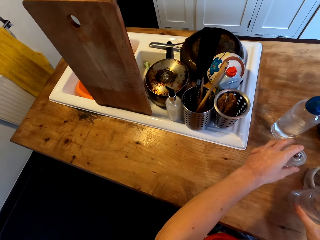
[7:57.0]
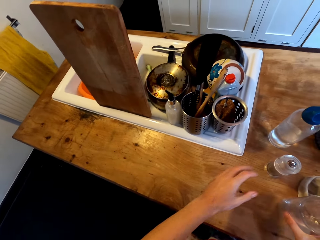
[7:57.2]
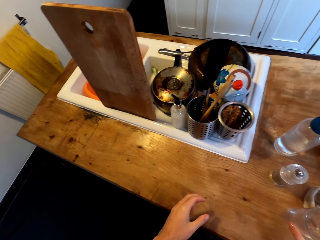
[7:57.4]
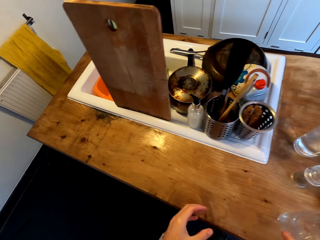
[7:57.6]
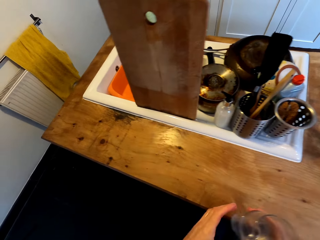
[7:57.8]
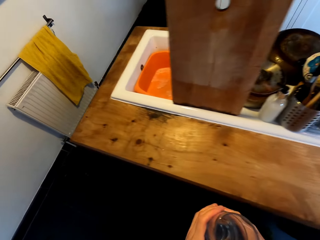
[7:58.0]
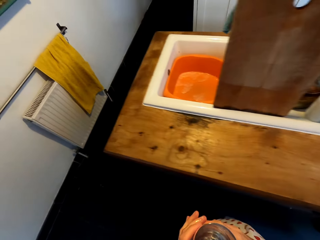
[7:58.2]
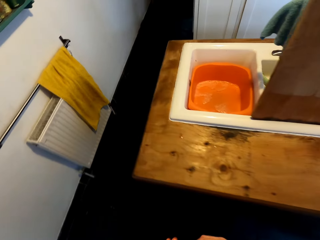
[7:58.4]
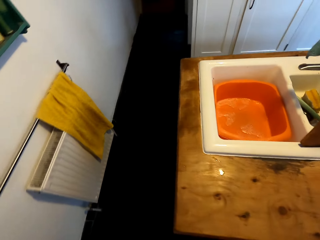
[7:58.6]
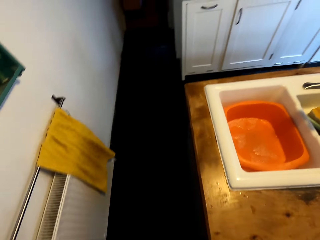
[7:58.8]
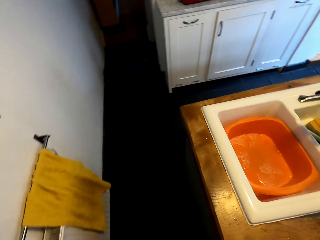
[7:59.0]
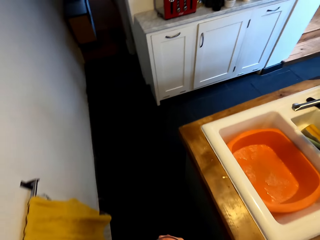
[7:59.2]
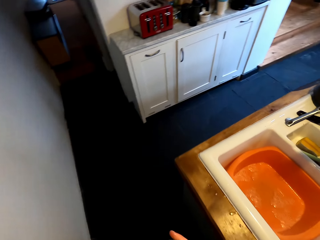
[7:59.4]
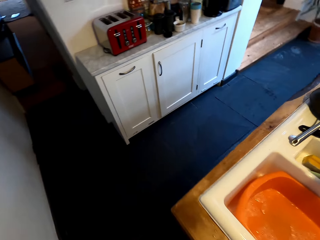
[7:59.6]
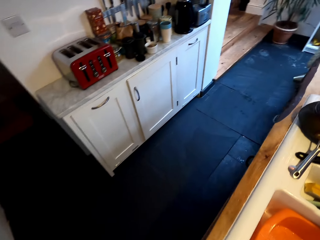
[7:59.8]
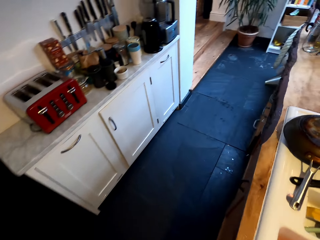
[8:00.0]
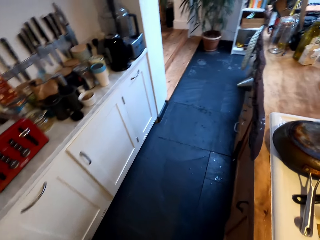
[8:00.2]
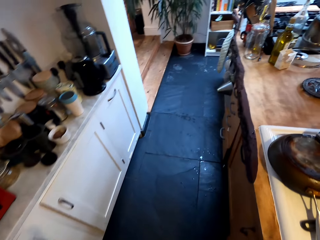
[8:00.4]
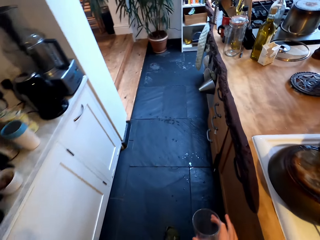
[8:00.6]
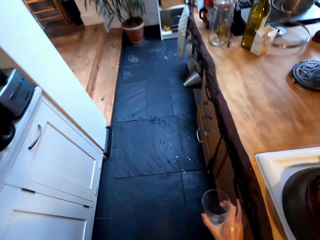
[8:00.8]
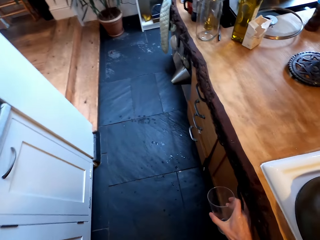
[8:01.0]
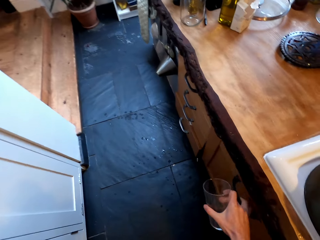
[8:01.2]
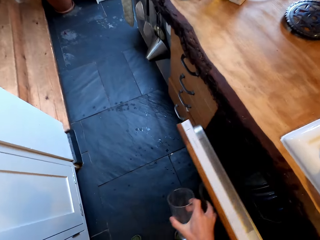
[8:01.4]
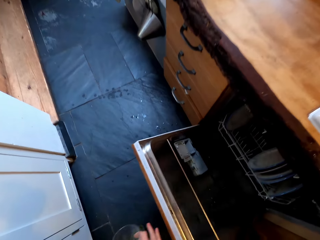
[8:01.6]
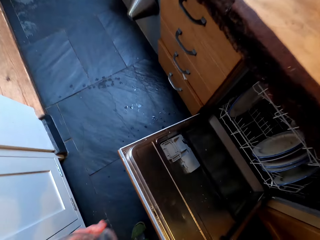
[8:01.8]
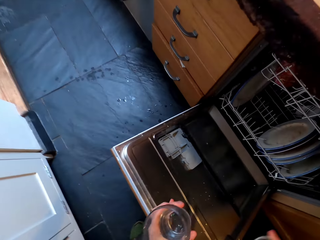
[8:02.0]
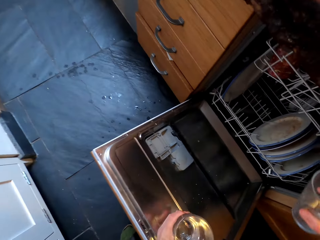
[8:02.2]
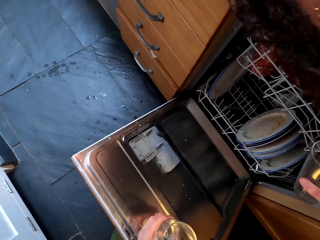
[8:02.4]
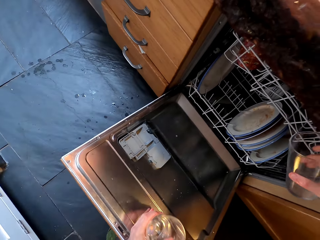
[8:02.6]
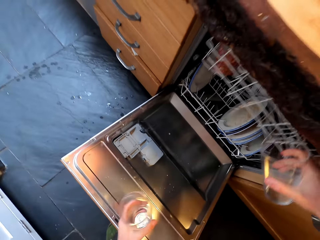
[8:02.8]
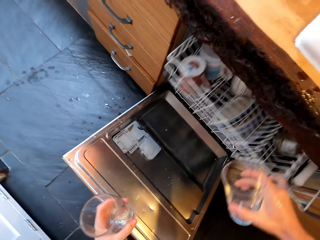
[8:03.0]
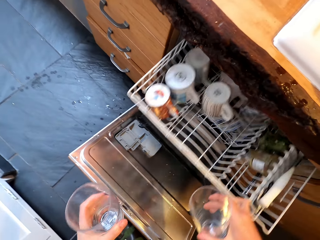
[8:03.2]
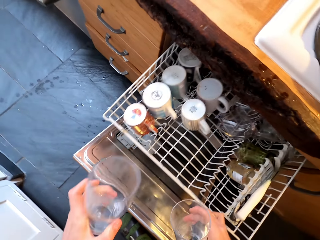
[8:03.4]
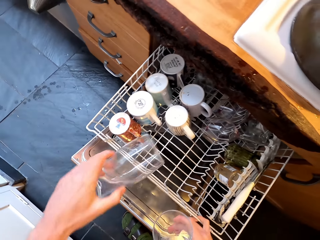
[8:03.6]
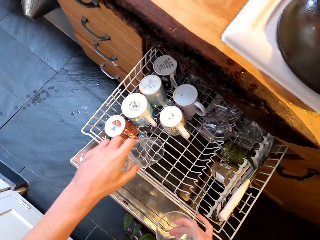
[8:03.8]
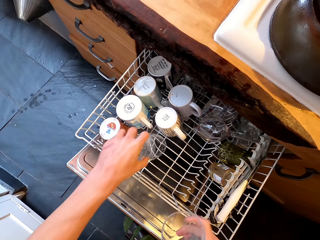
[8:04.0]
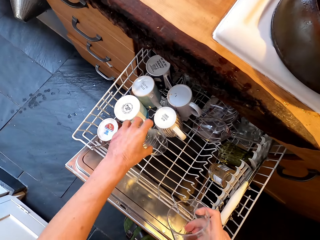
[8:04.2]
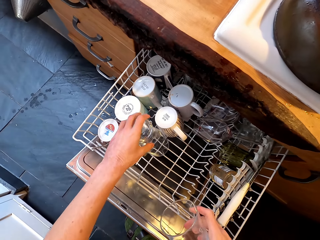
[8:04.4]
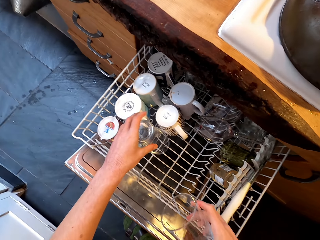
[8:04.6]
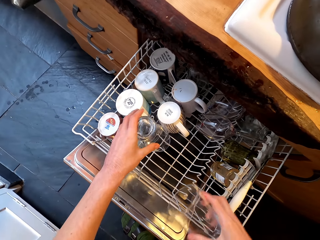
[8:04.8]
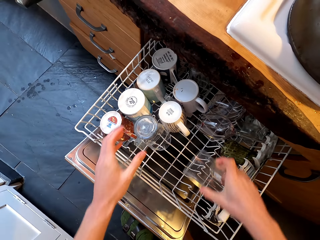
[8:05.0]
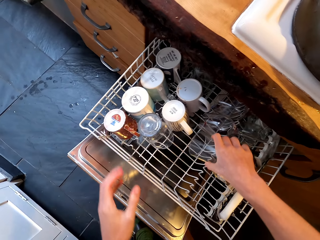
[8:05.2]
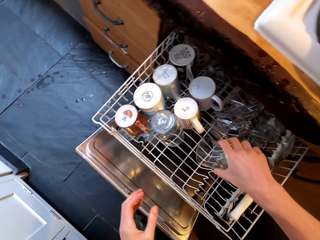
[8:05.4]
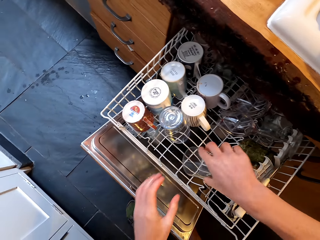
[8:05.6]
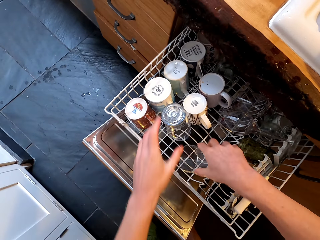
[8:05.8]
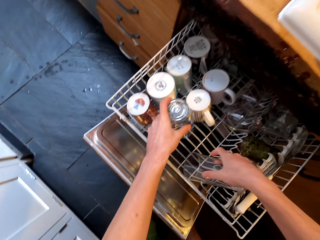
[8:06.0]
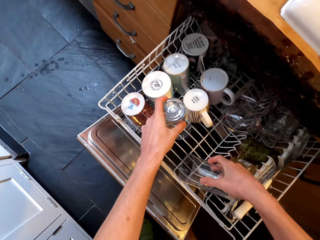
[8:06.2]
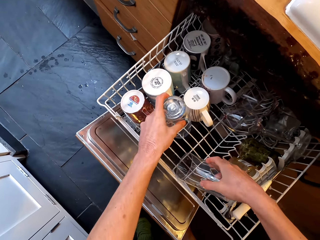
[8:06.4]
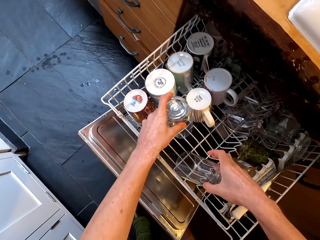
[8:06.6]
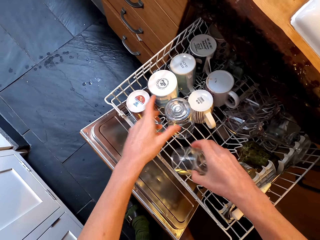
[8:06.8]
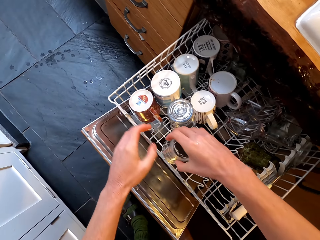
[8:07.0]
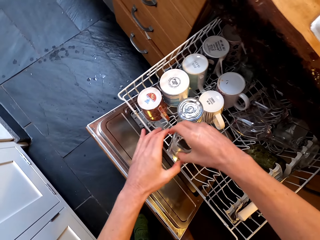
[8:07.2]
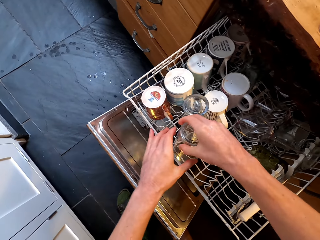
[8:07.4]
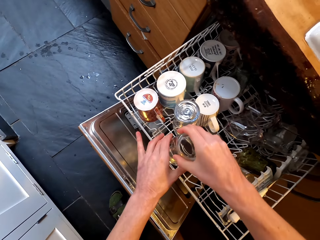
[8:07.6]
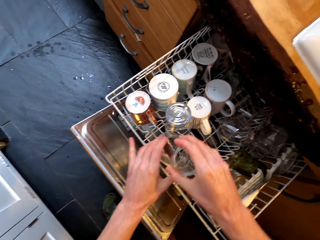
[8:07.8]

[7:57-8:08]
The camera wearer puts a tin on the countertop. They walk on the floor. They open the kitchen cabinet. They put a glass in the cup rack.

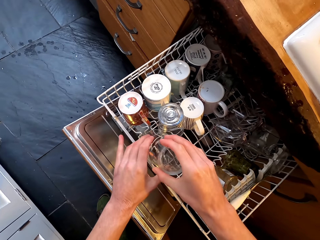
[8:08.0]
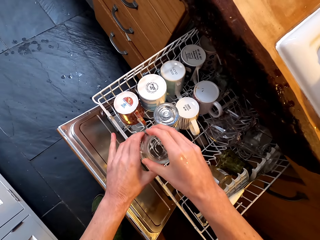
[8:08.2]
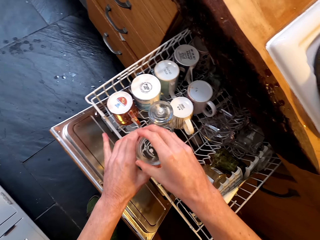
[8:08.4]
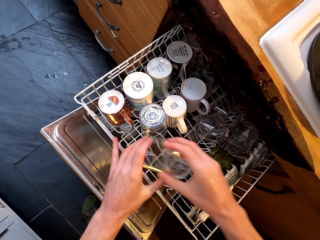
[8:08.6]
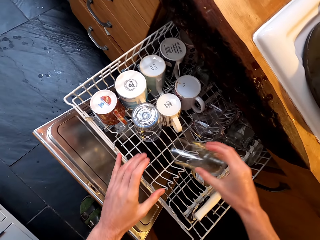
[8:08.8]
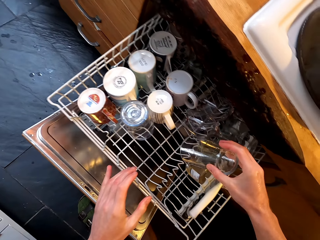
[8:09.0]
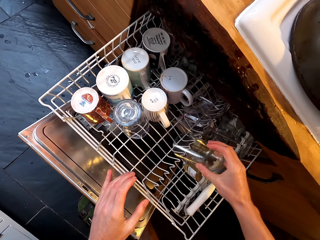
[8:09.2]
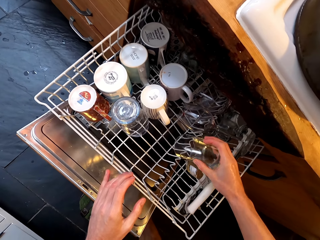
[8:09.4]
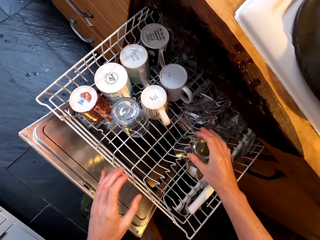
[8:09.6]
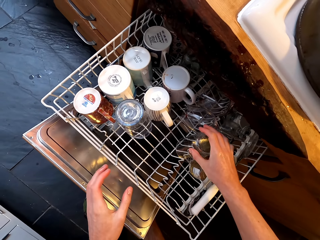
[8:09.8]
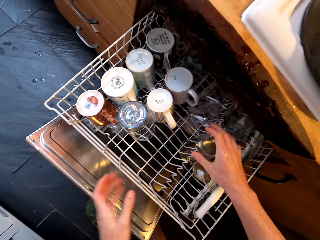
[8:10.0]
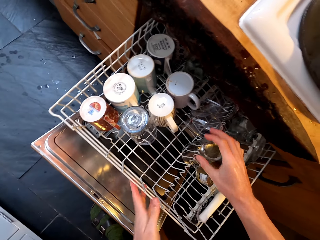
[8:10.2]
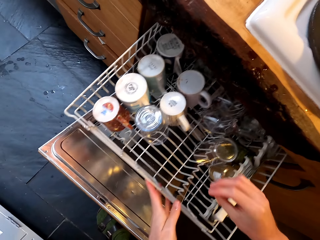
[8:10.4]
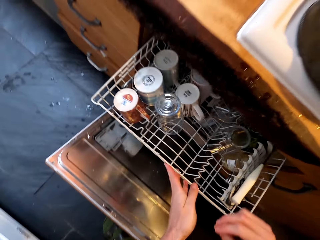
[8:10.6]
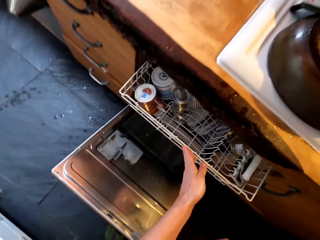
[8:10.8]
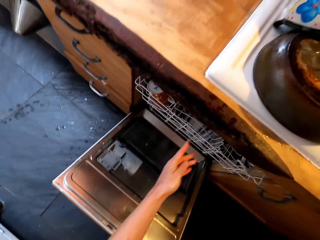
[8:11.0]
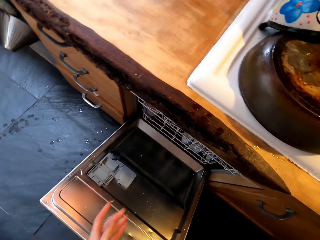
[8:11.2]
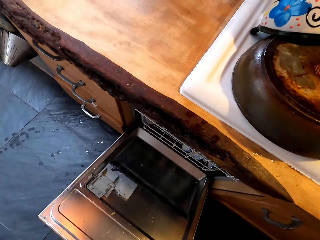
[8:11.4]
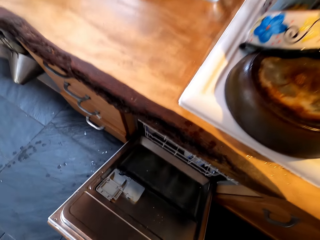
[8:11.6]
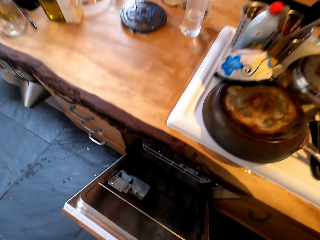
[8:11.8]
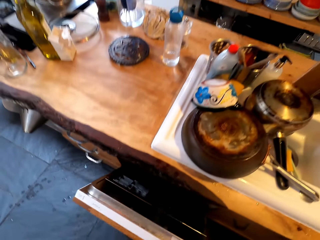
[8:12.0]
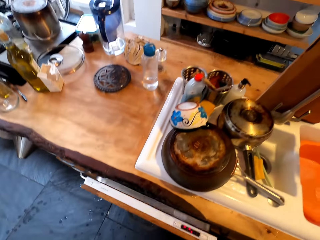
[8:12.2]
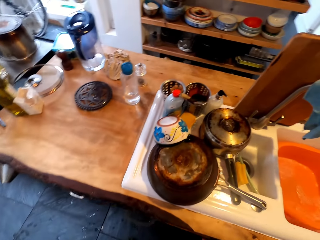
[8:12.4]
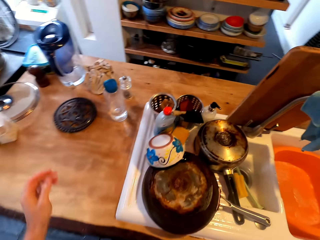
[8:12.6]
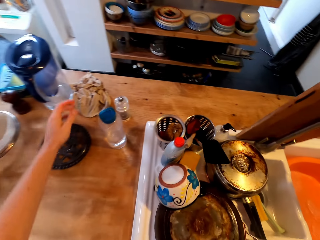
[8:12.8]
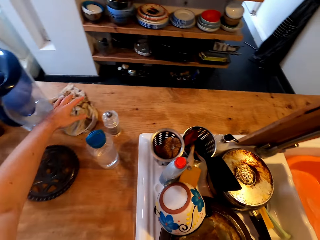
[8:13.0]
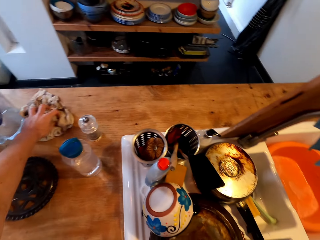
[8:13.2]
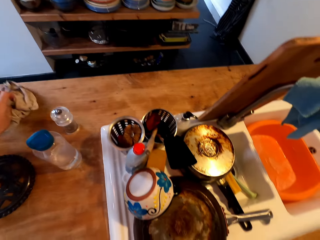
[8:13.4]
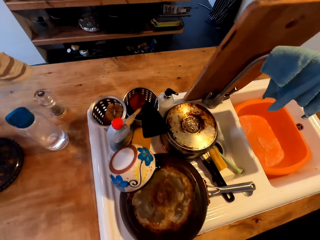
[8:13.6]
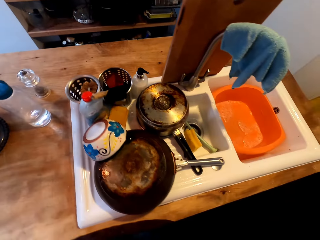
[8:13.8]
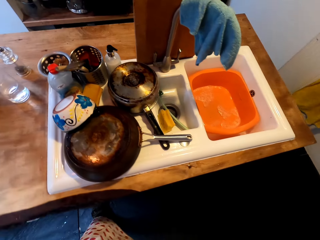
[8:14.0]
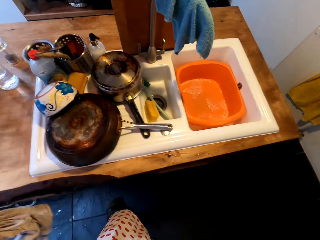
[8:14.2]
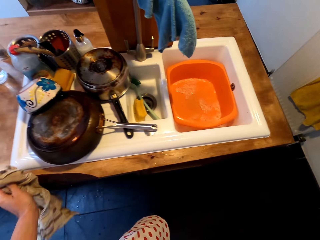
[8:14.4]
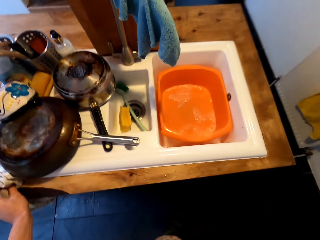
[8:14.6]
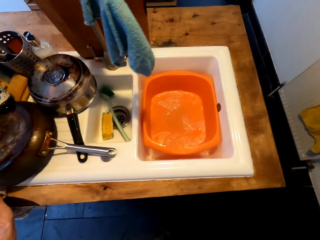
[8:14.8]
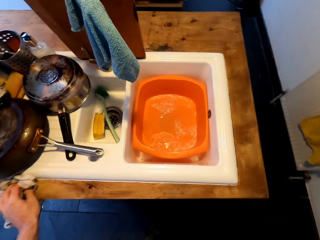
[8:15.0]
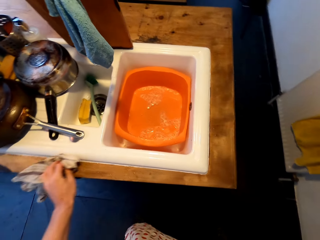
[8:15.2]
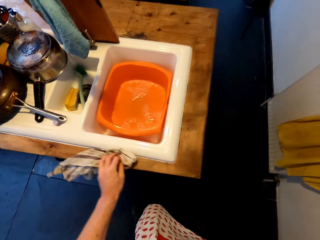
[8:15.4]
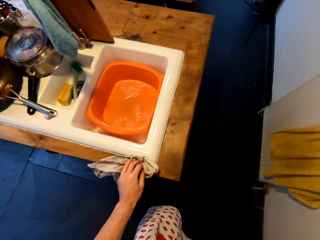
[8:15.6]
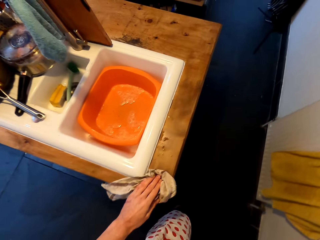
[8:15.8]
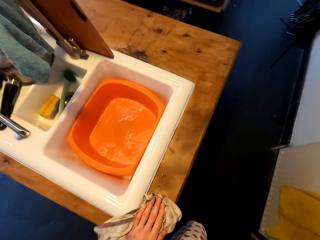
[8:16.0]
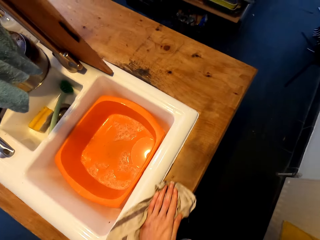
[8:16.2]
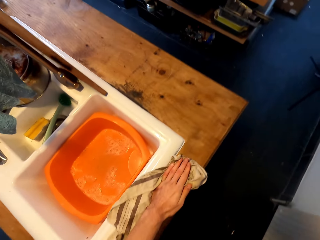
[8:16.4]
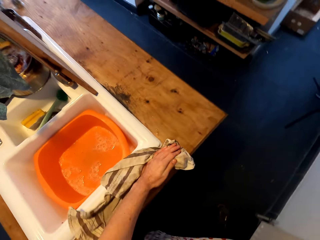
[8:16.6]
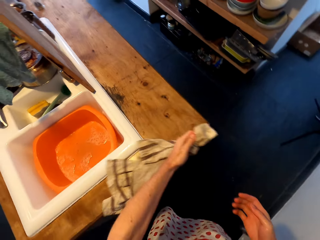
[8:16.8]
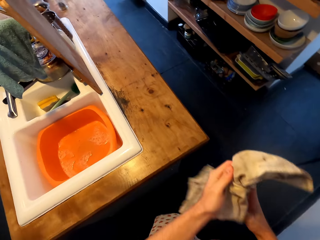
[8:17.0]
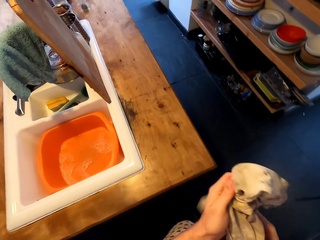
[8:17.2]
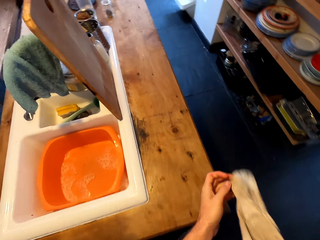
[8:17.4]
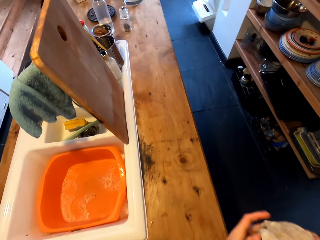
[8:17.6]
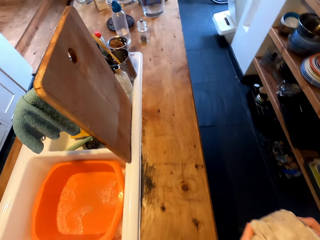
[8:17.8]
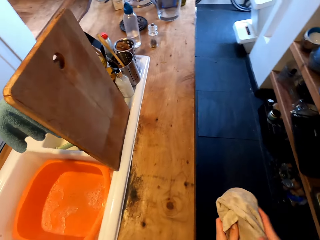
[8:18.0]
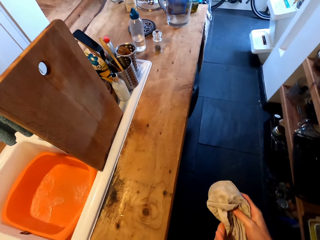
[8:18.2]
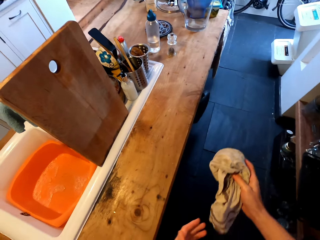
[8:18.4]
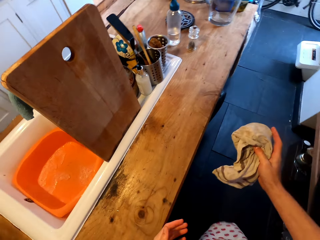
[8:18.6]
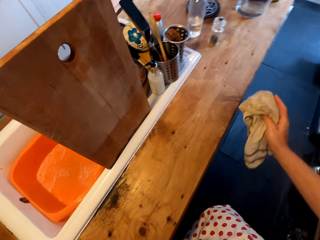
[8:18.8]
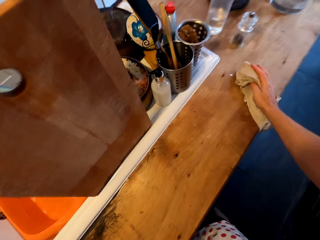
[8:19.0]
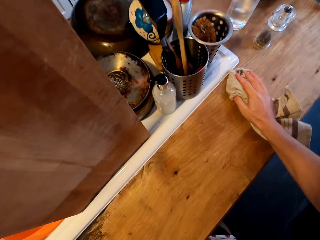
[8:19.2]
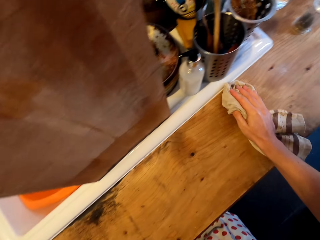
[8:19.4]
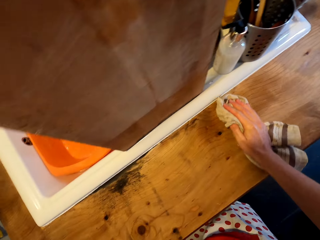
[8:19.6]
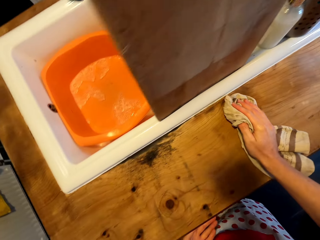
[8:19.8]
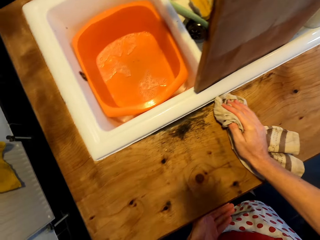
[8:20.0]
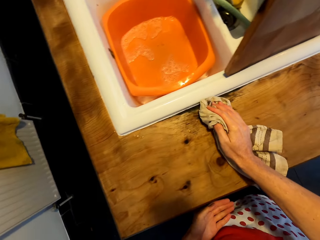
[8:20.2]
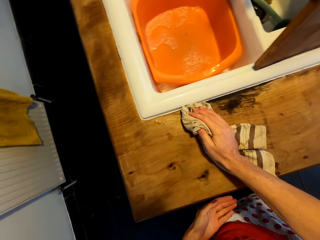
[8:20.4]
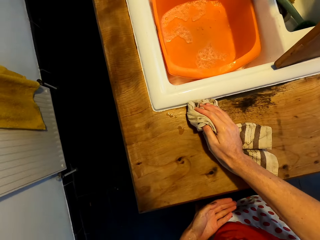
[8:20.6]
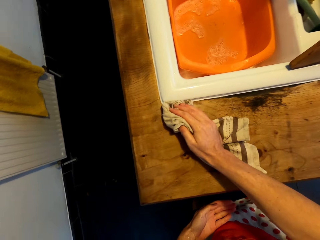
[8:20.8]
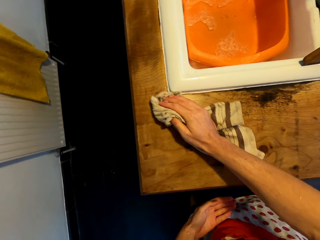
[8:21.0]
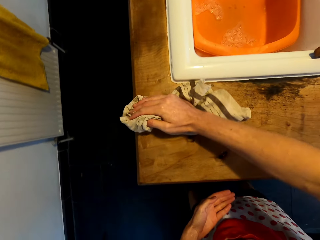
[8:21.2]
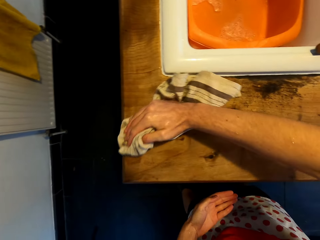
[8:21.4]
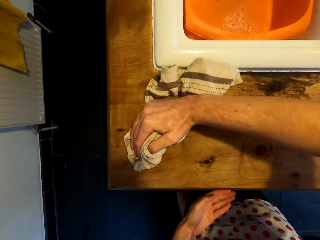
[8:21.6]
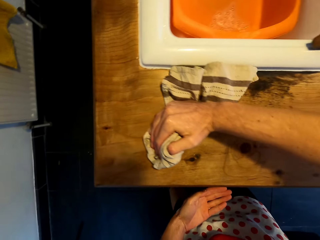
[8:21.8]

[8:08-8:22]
The camera wearer closes a kitchen drawer and closes the kitchen cabinet. They close the kitchen drawer again. They pick up a kitchen towel on the countertop. They wipe the countertop with the kitchen towel. They clean the kitchen cabinet.
